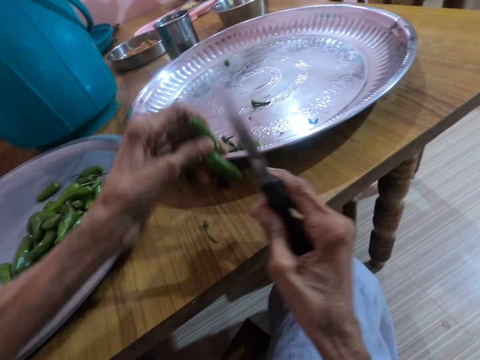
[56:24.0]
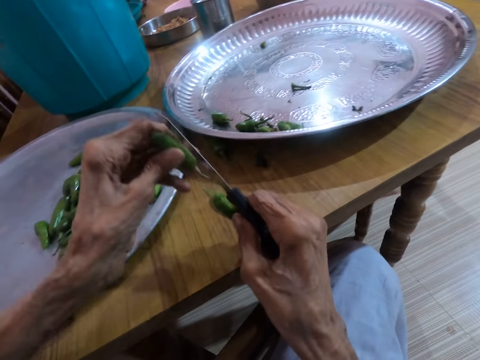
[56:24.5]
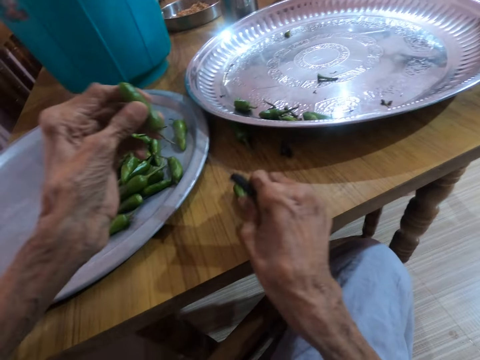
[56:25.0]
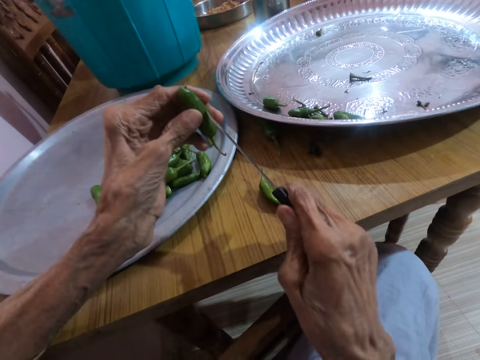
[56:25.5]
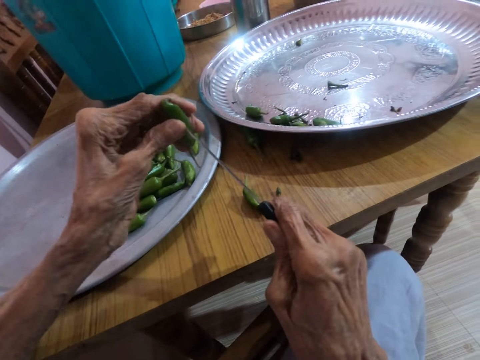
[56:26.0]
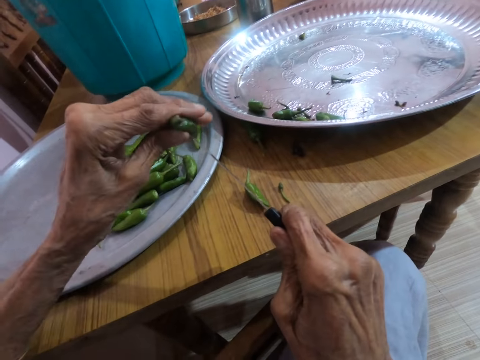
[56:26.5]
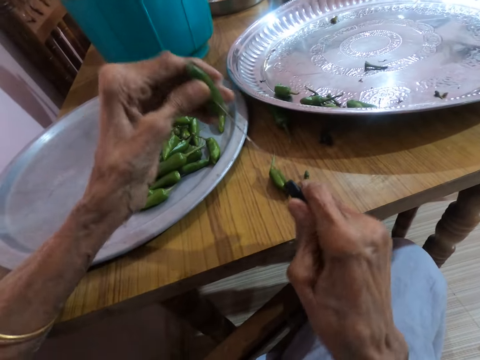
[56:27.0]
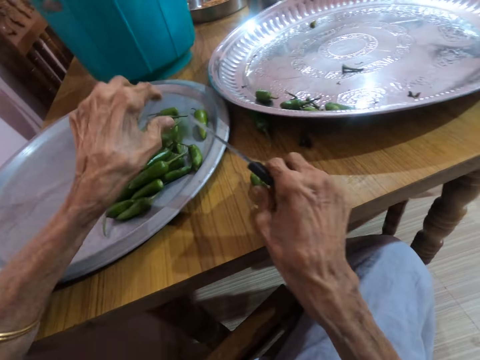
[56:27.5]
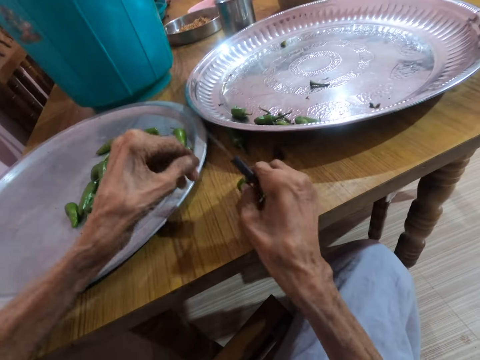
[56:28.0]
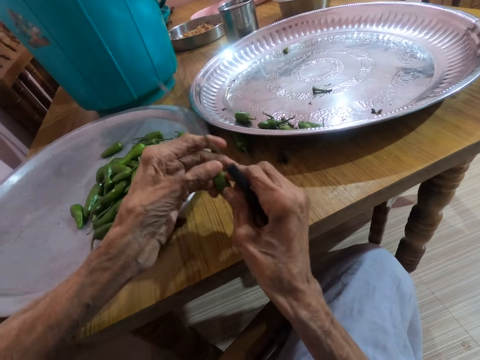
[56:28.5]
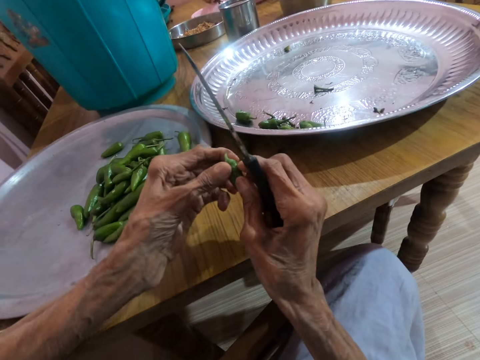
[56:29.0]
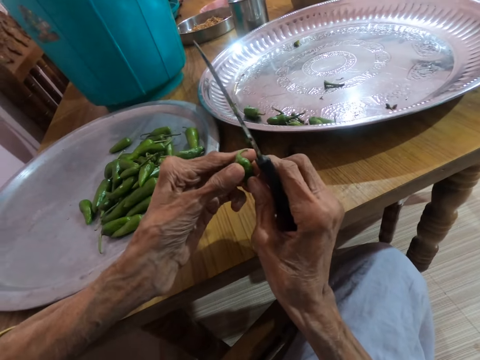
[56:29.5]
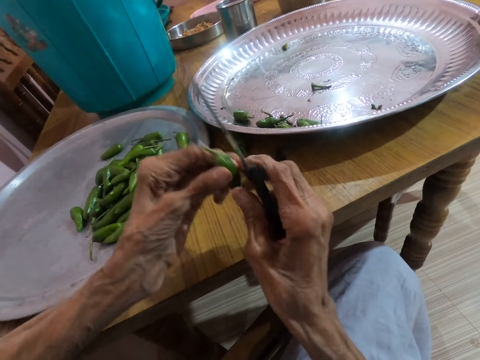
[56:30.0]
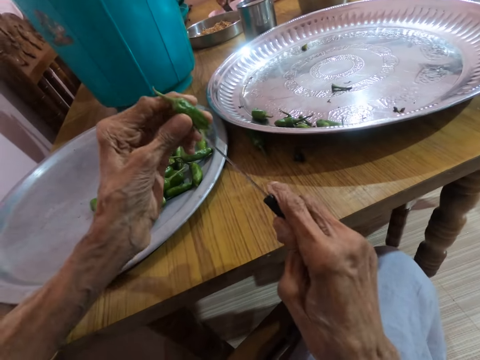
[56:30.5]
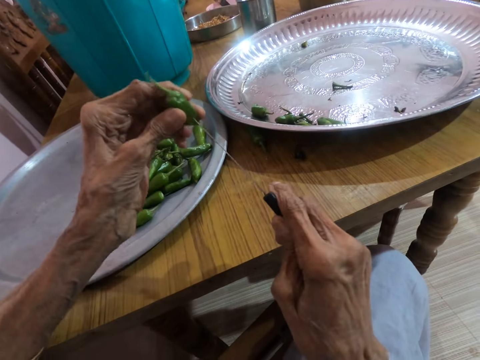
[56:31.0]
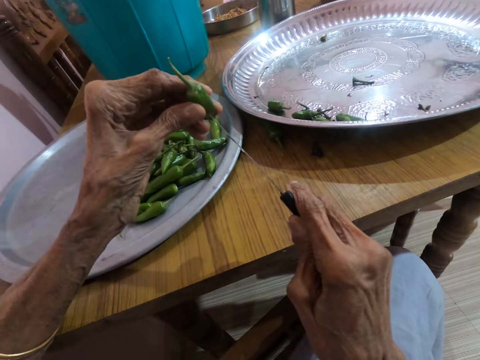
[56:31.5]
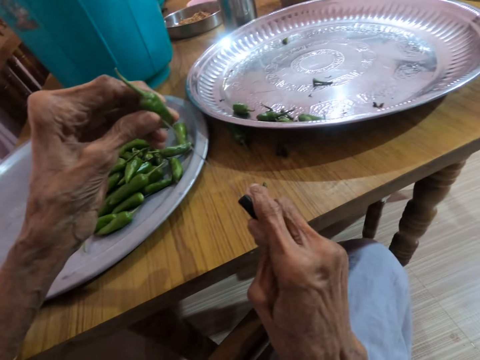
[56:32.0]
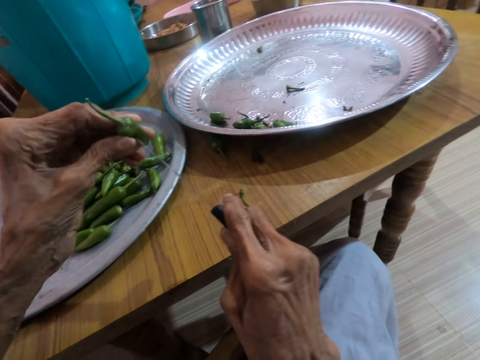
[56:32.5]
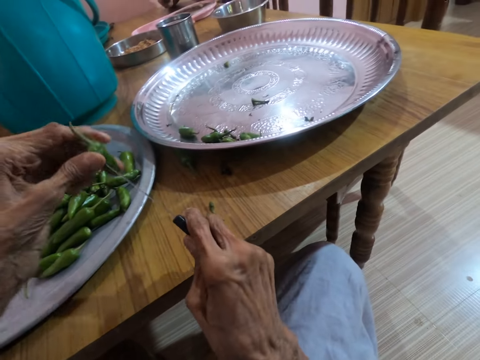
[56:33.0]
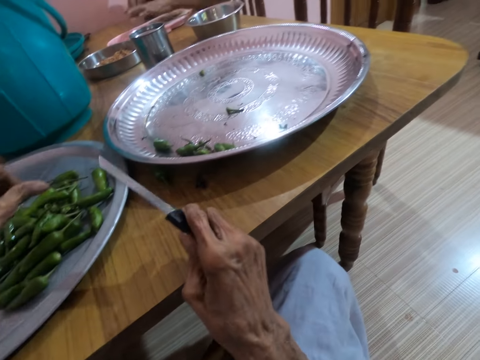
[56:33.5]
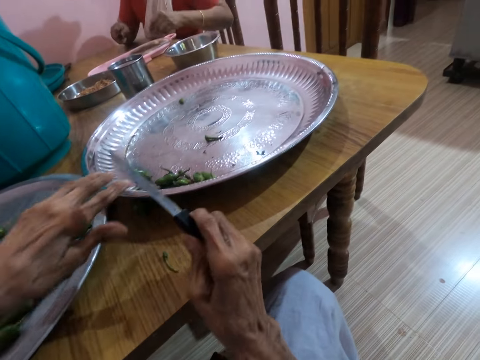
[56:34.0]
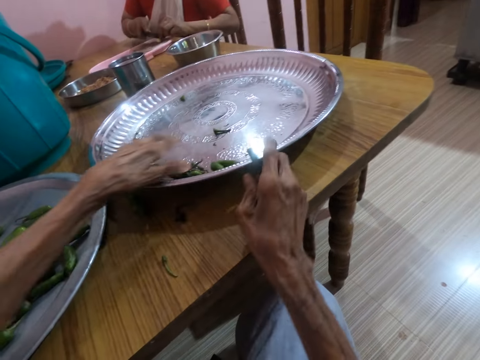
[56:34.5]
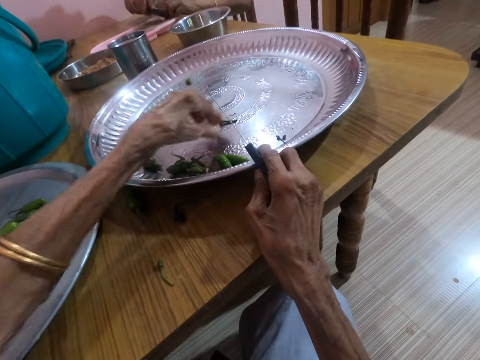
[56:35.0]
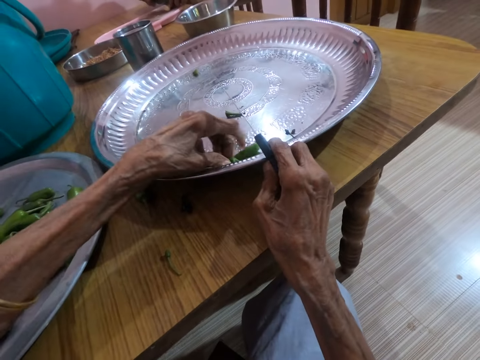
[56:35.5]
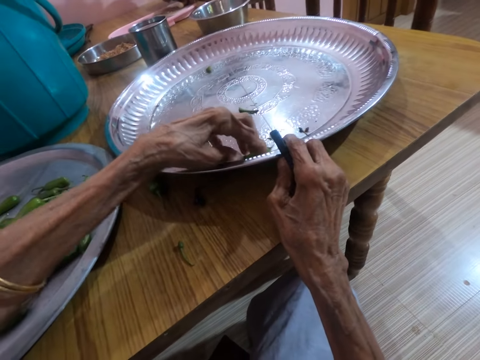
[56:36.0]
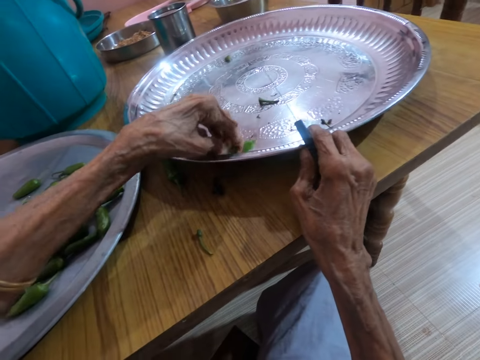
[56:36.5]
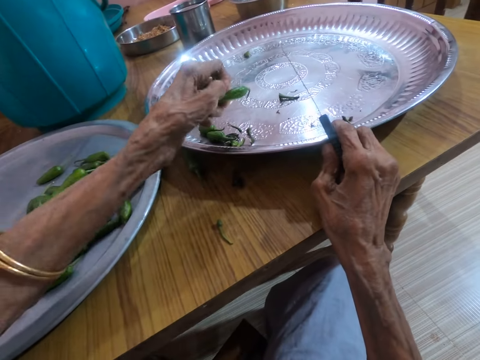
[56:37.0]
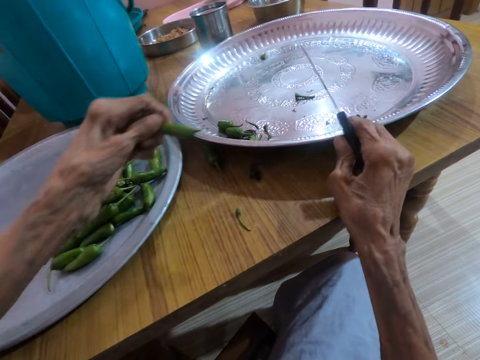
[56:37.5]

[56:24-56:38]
The camera wearer passes the green pepper to her right hand from her left hand. She places the green pepper on the table with her right hand. She pierces the green pepper in her left hand with the knife in her right hand. She drops the green pepper in the tray with her left hand. She picks the green pepper from the table with her right hand. She passes the green pepper from her right hand to her left hand. She pierces the green pepper in her left hand with the knife in her right hand. She drops the green pepper in the tray with her left hand. She holds the tray with her right hand. She picks some green peppers from the tray with her left hand.

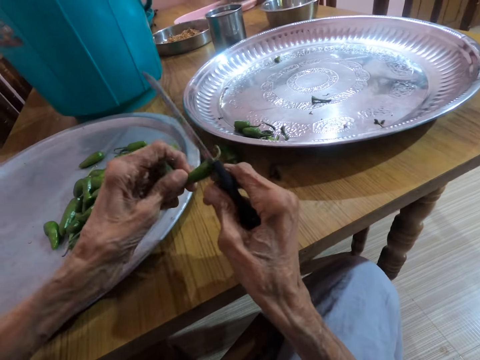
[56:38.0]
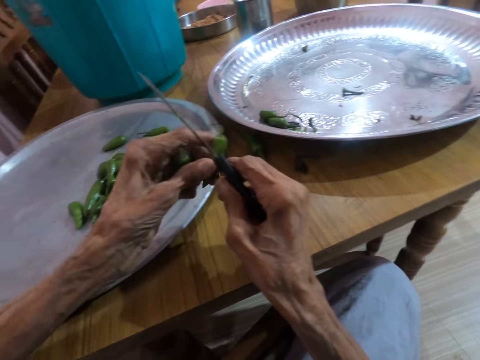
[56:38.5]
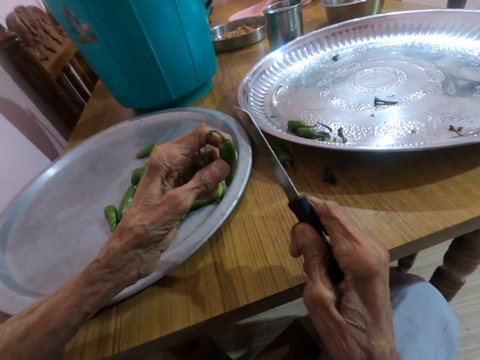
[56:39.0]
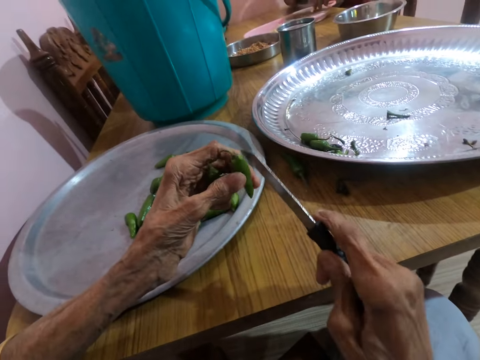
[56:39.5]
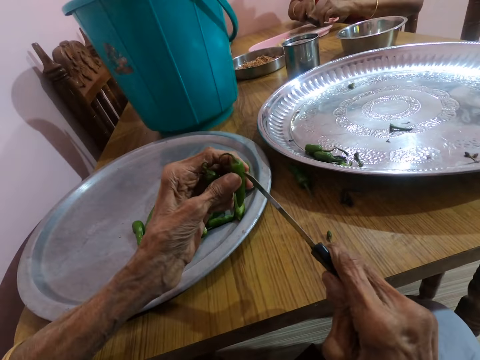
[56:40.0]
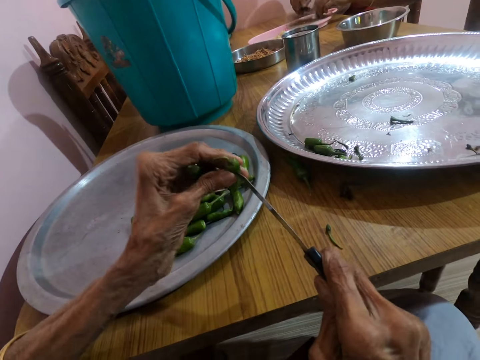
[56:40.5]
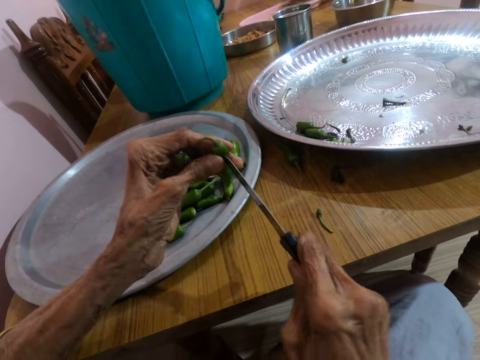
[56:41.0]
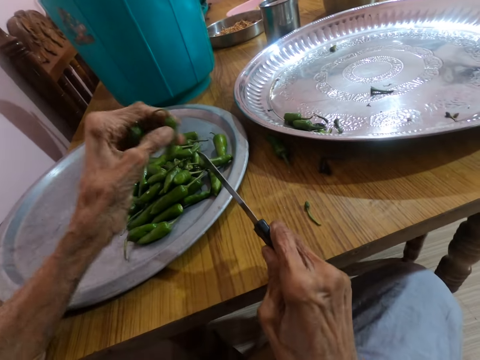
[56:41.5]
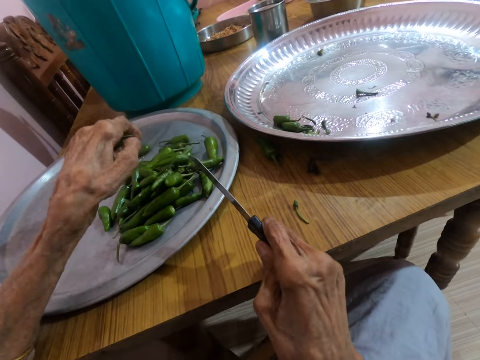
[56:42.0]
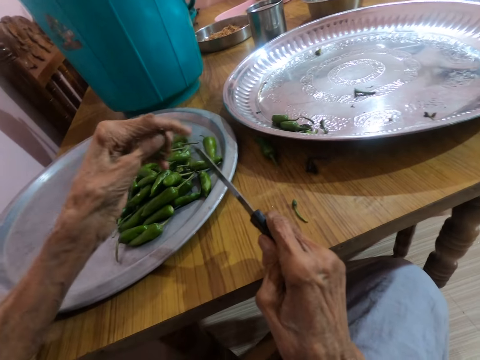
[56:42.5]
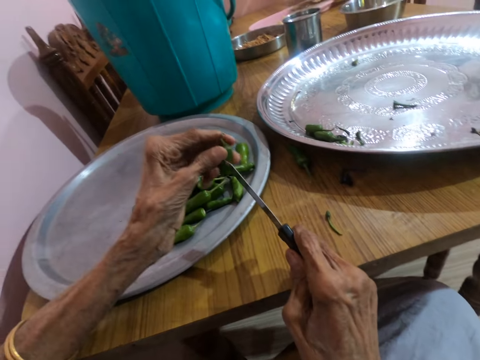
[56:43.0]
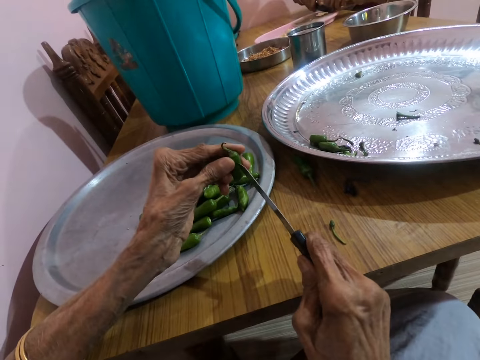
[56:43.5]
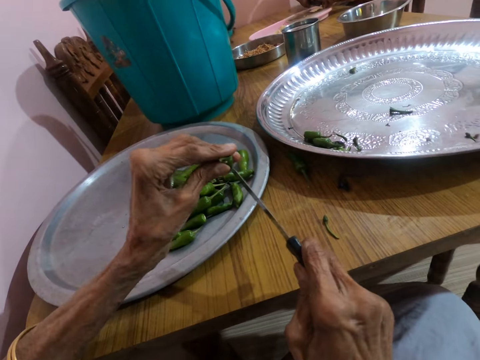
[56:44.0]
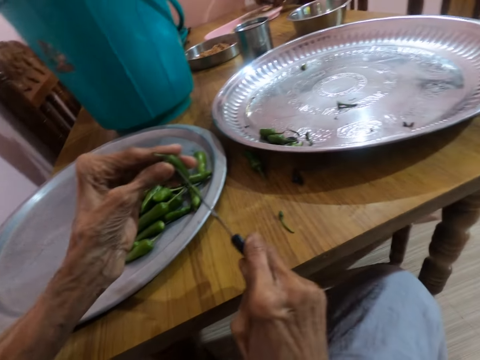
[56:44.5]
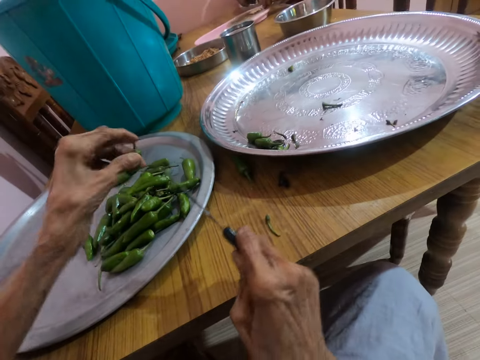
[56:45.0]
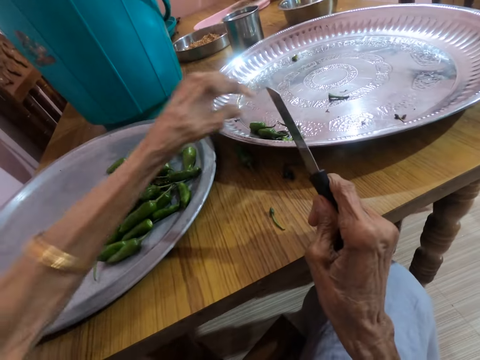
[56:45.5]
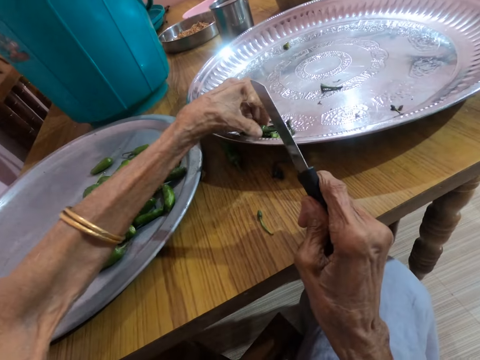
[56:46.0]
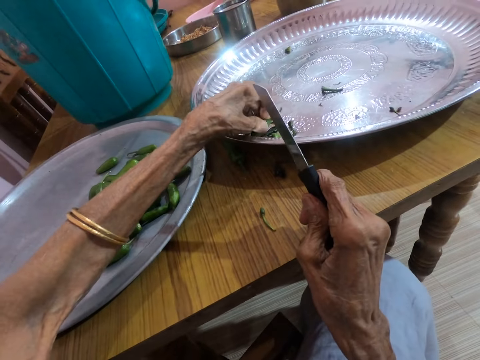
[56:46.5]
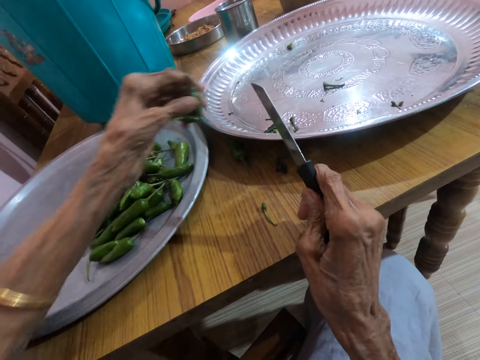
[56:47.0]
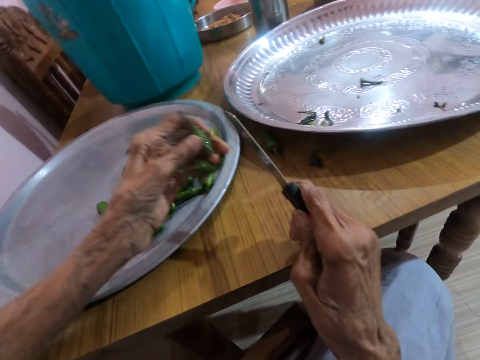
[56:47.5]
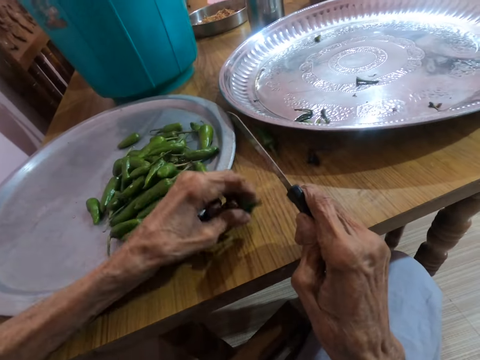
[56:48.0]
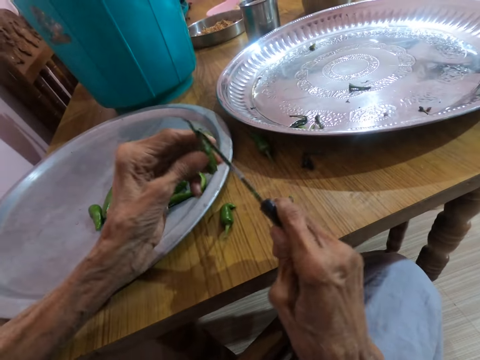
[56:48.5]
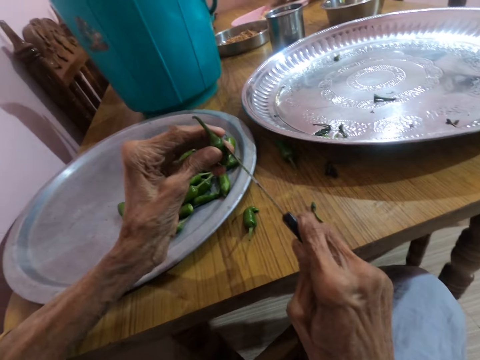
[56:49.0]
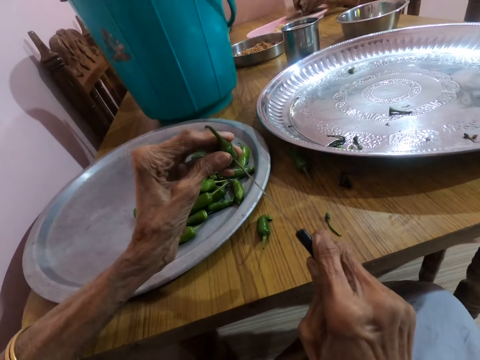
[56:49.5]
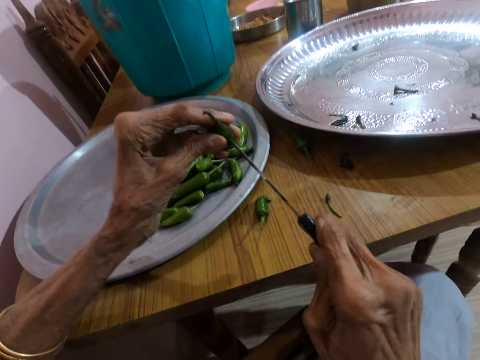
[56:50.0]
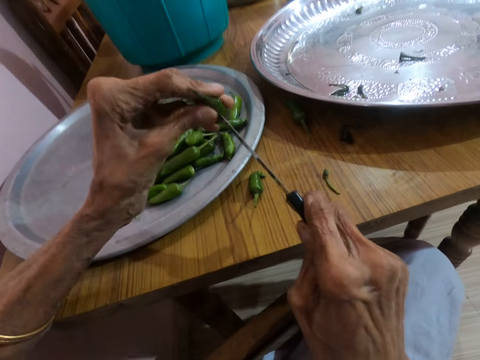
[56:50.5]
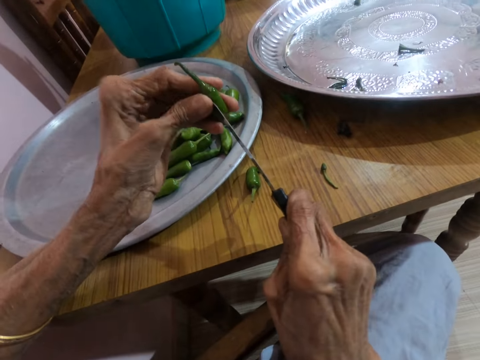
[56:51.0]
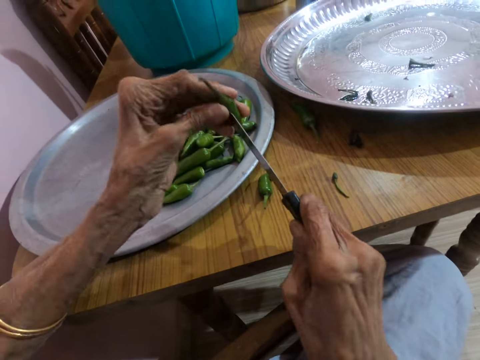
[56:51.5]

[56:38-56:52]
The camera wearer turns the green pepper in her left hand with her right hand. She pierces the green pepper in her left hand with the knife in her right hand. She drops the green pepper in the tray with her left hand. She pierces the green pepper in her left hand with the knife in her right hand. She drops the green pepper in the tray with her left hand. She picks some green peppers from the tray with her left hand. She drops the green pepper on the table with her left hand. She pierces the green pepper in her left hand with the knife in her right hand.
